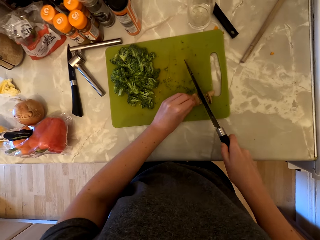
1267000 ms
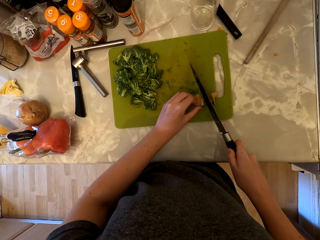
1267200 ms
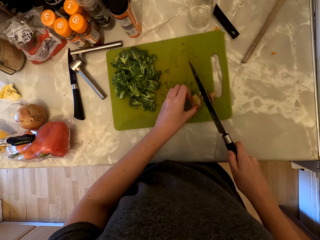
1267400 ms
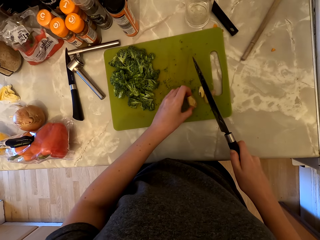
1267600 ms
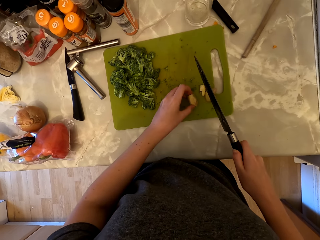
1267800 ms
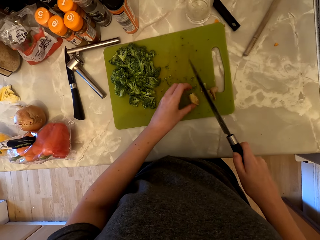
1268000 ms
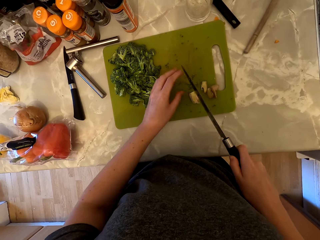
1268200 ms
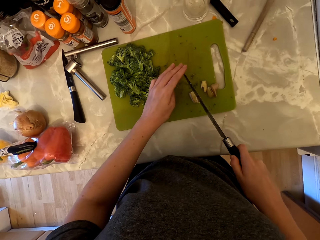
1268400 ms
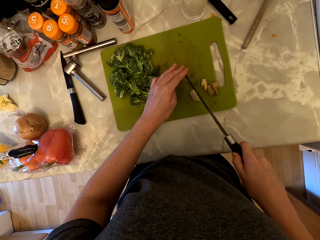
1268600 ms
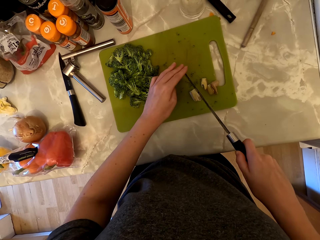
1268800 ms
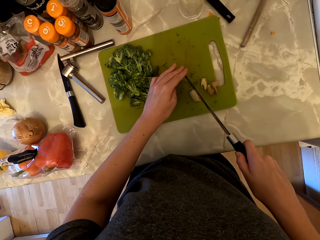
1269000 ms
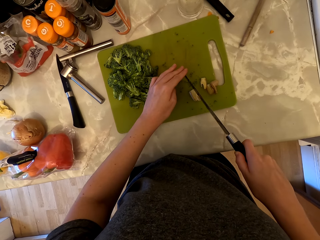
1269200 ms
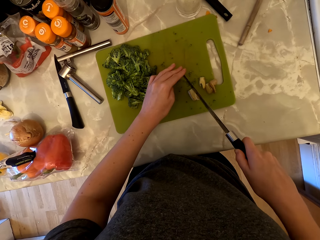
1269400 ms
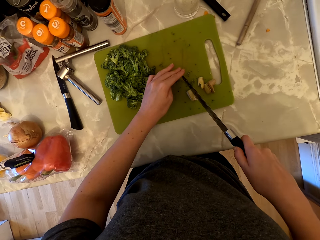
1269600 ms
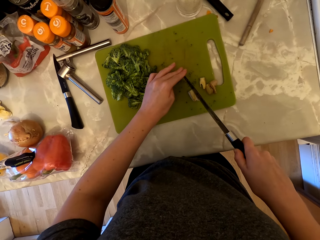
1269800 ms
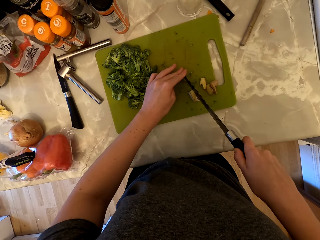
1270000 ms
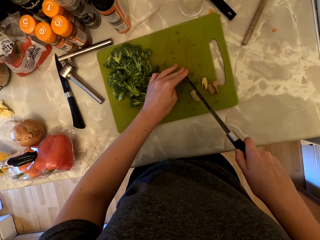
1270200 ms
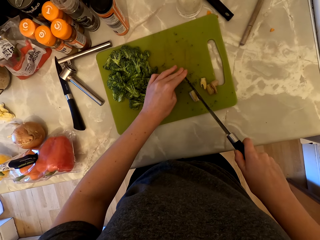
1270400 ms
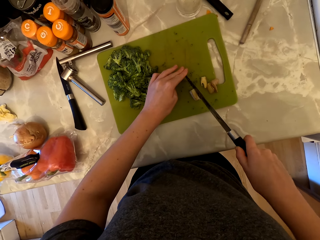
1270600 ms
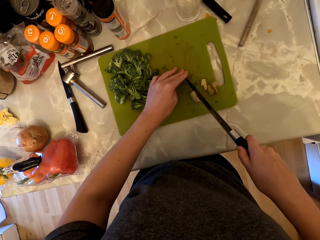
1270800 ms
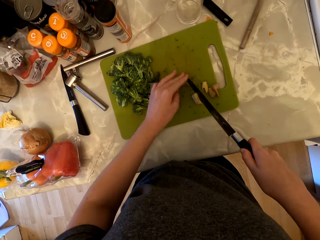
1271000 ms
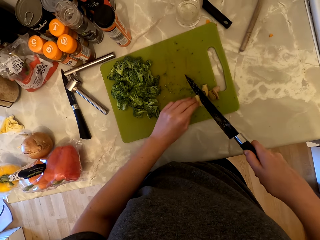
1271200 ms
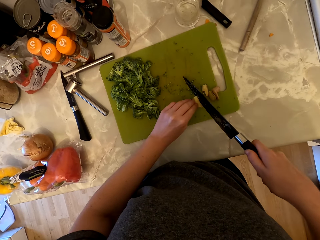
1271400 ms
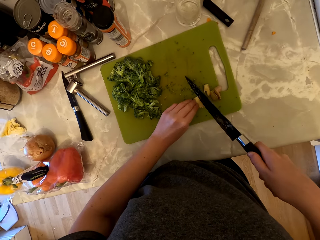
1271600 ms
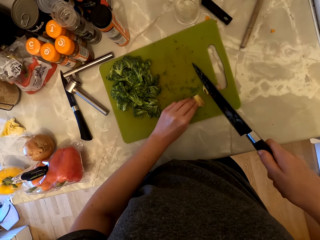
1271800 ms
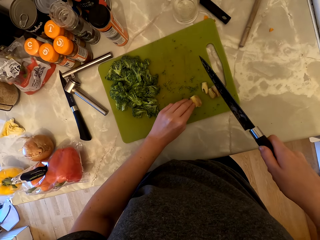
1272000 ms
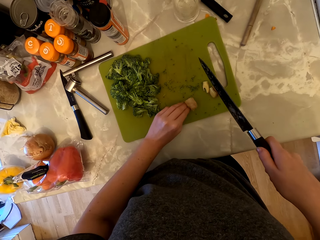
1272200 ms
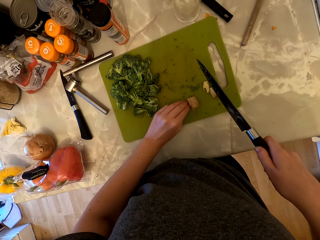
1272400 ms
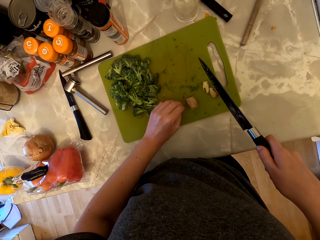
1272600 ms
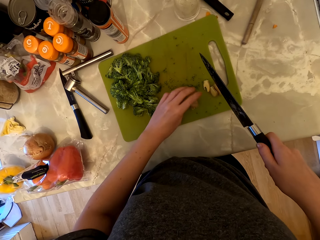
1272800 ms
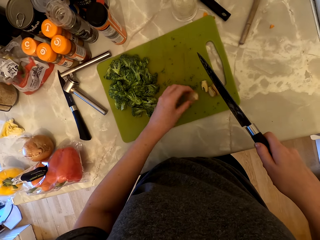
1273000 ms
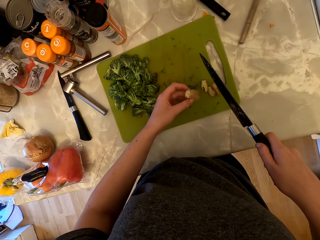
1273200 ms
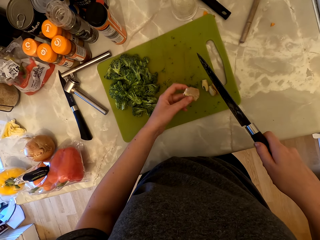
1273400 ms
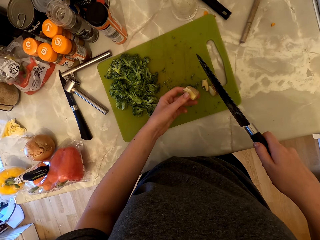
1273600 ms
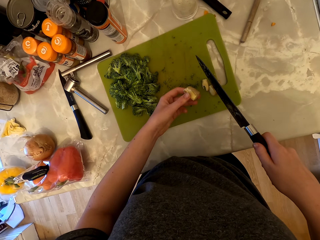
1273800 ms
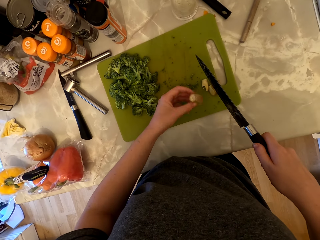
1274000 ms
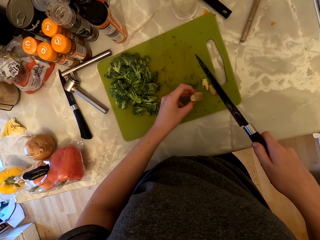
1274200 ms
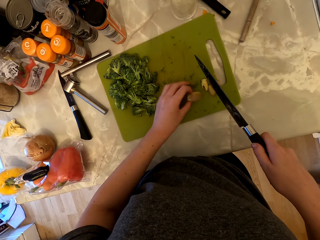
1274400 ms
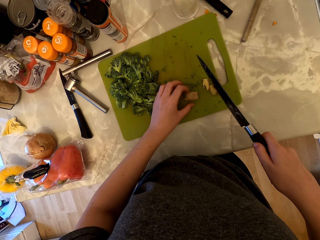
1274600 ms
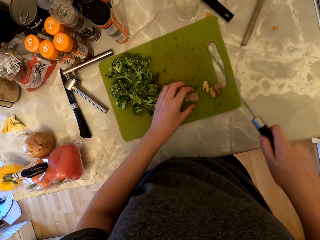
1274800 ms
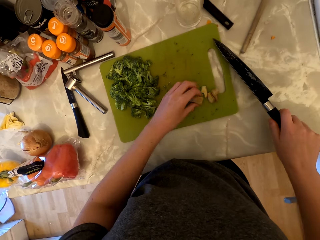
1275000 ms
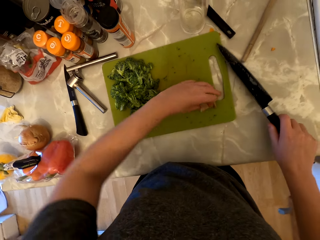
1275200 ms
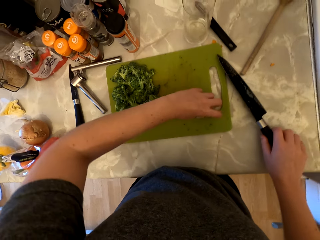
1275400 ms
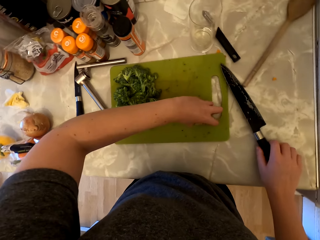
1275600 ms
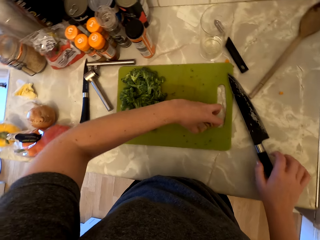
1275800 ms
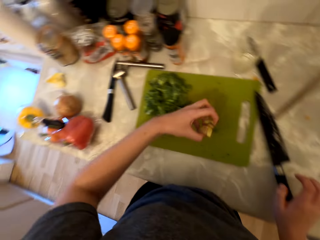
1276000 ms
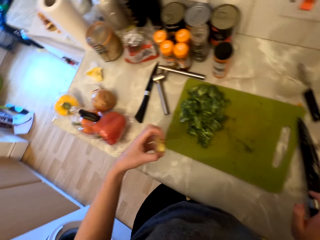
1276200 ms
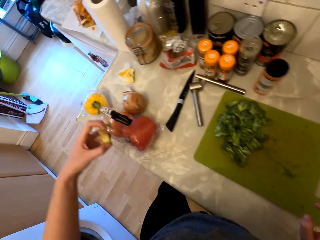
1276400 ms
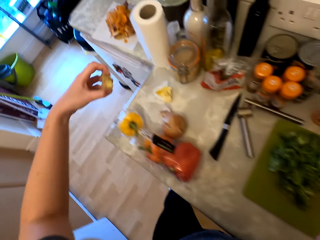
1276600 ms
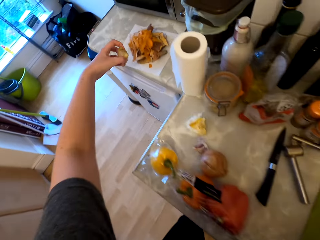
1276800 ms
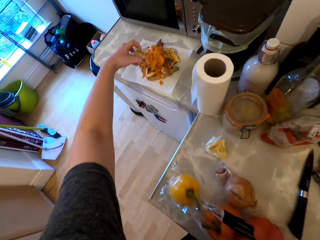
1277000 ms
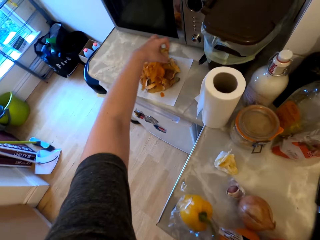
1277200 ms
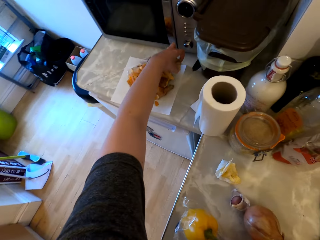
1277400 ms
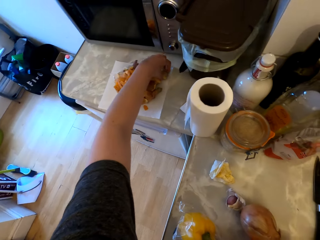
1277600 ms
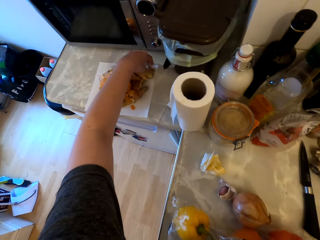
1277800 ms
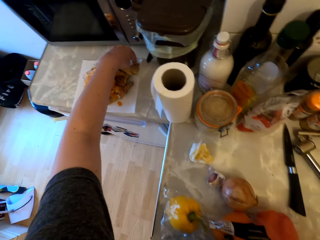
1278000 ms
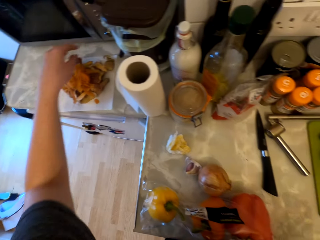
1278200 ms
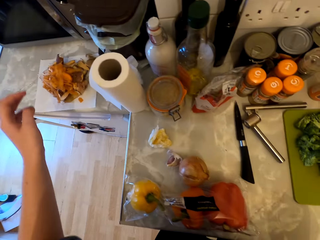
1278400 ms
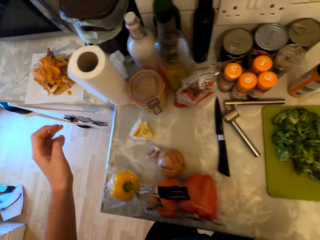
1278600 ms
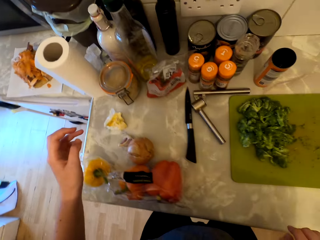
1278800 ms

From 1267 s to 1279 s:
The camera wearer holds the knife with both hands. They cut the ginger with the knife. They hold the ginger. They pick up the ginger and look at the ginger. They place the ginger on the chopping board. They place the knife on the countertop. They pick up the pieces of ginger from the chopping board. They place the ginger pieces on top of the dirt on the paper towel.

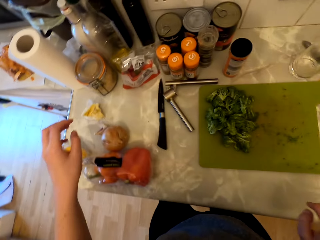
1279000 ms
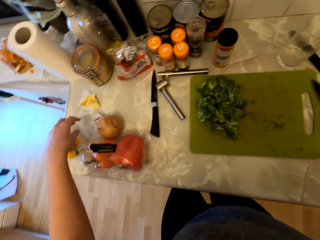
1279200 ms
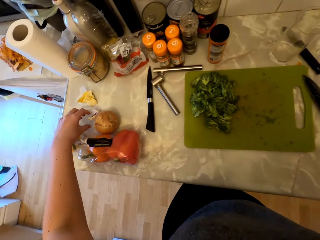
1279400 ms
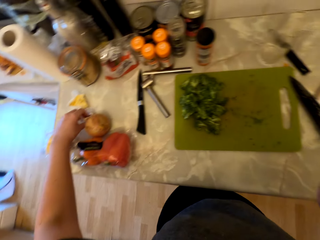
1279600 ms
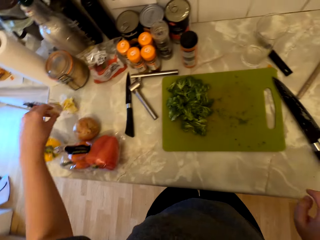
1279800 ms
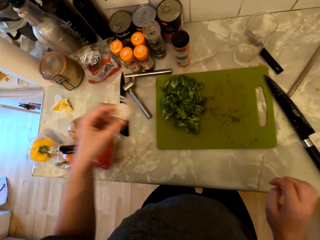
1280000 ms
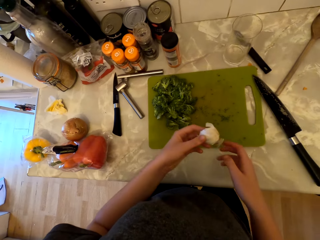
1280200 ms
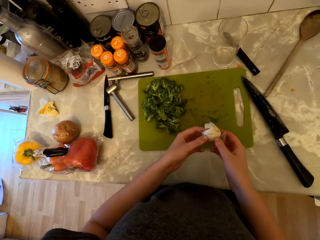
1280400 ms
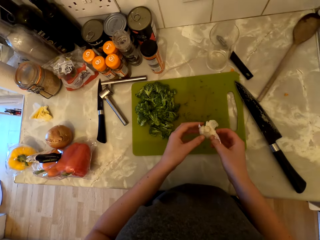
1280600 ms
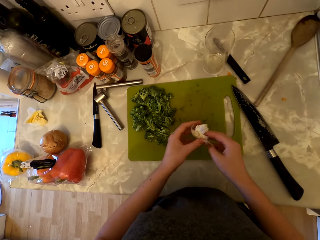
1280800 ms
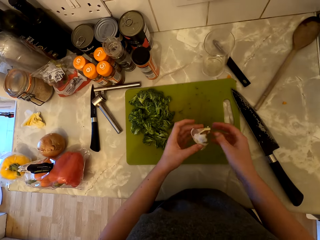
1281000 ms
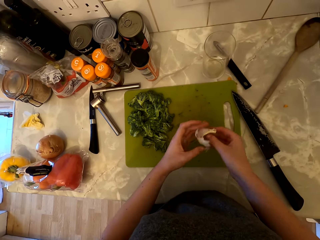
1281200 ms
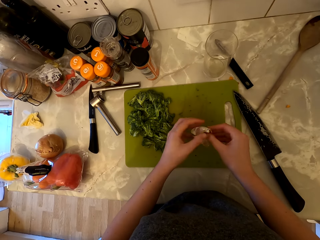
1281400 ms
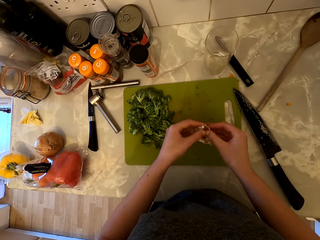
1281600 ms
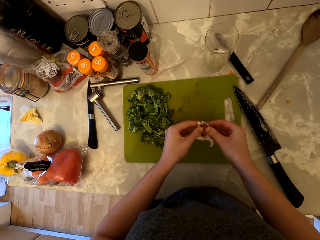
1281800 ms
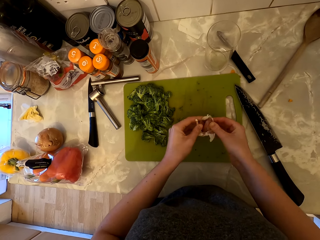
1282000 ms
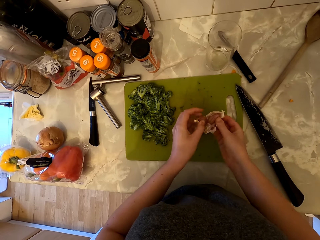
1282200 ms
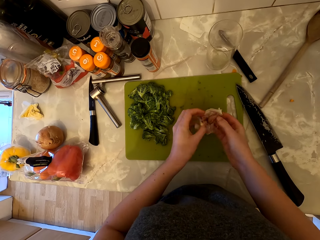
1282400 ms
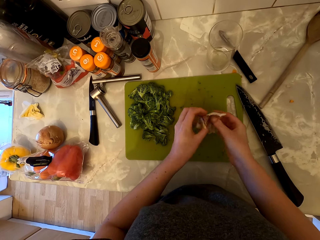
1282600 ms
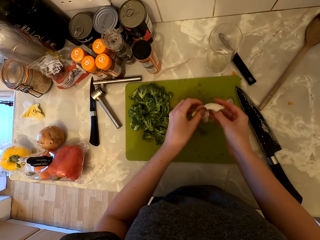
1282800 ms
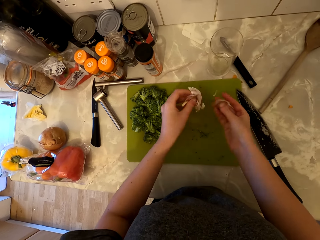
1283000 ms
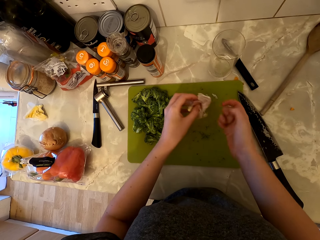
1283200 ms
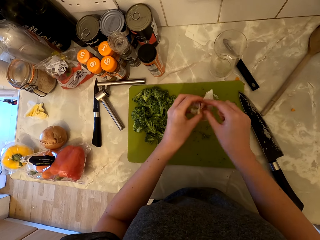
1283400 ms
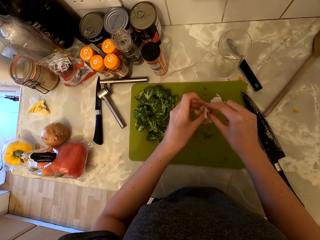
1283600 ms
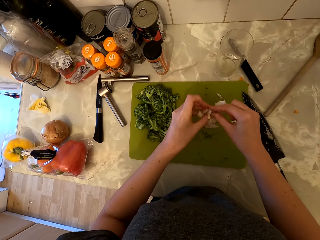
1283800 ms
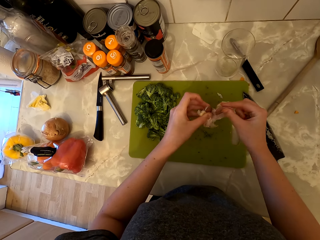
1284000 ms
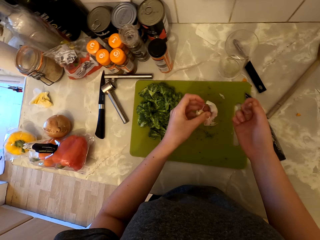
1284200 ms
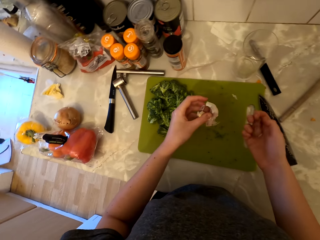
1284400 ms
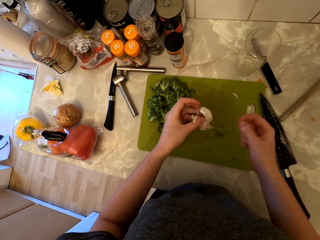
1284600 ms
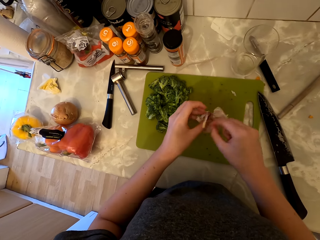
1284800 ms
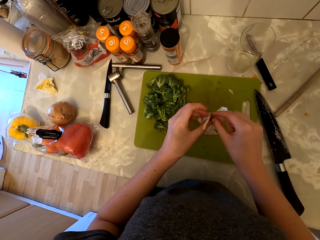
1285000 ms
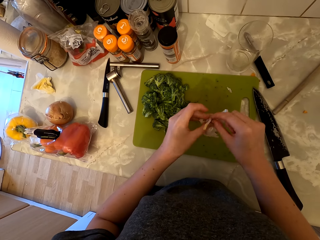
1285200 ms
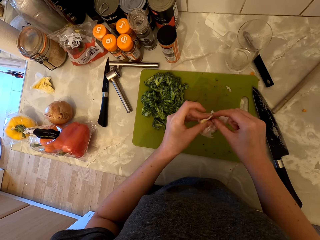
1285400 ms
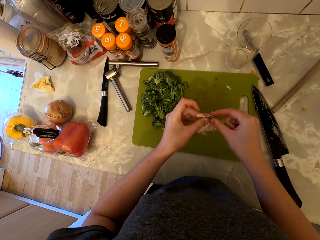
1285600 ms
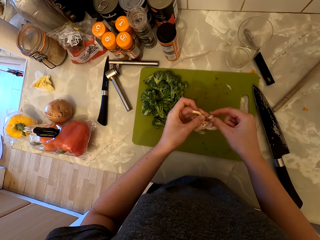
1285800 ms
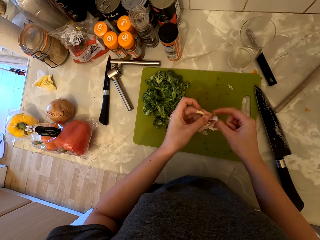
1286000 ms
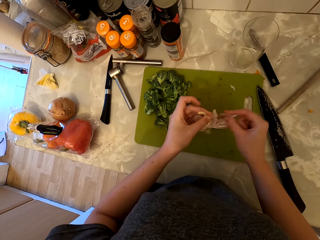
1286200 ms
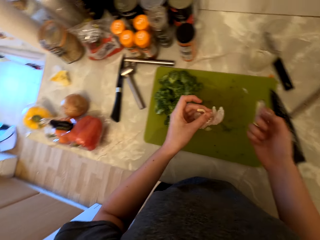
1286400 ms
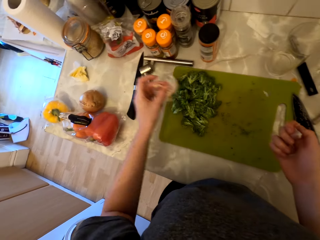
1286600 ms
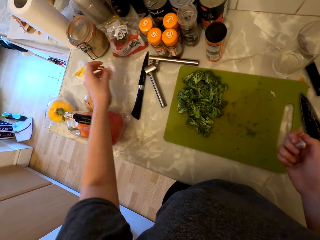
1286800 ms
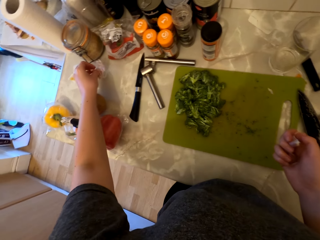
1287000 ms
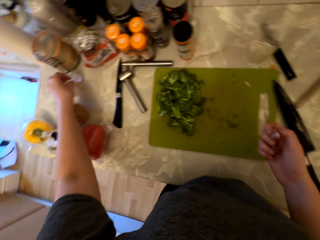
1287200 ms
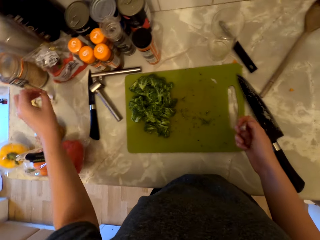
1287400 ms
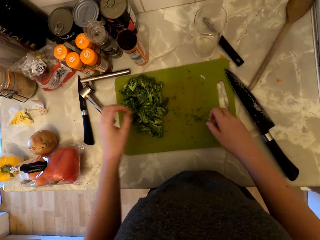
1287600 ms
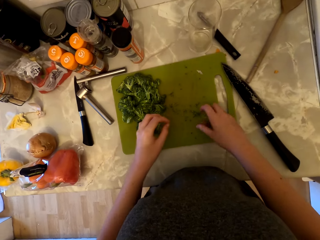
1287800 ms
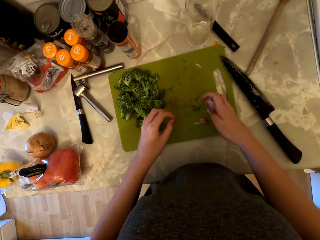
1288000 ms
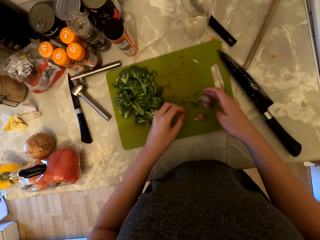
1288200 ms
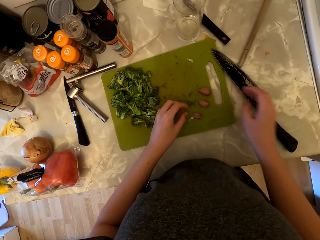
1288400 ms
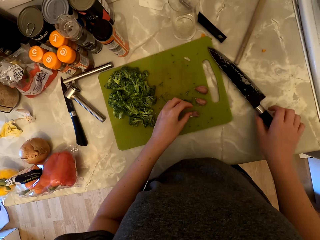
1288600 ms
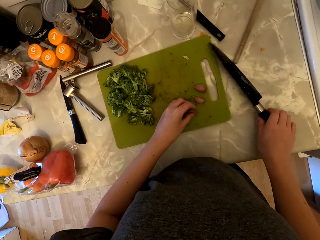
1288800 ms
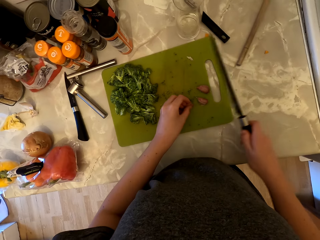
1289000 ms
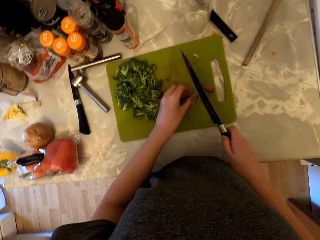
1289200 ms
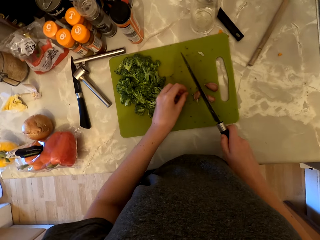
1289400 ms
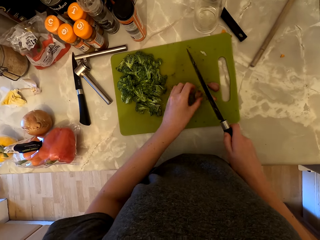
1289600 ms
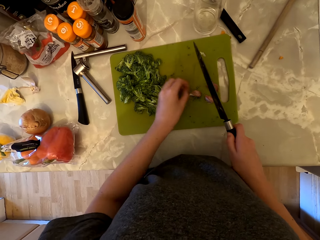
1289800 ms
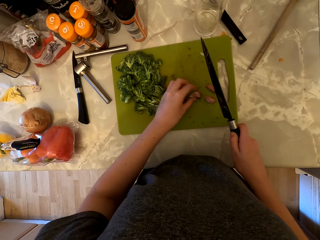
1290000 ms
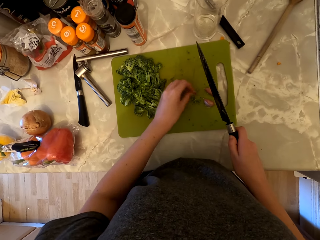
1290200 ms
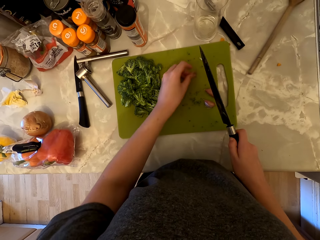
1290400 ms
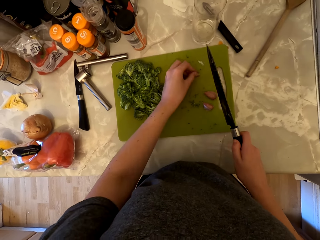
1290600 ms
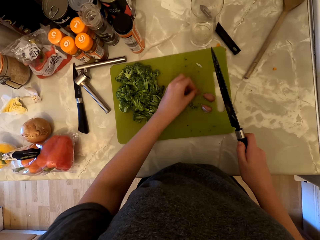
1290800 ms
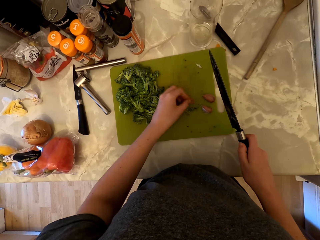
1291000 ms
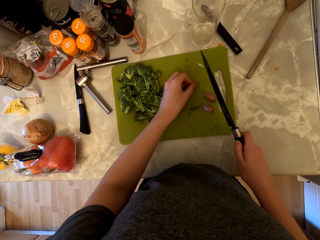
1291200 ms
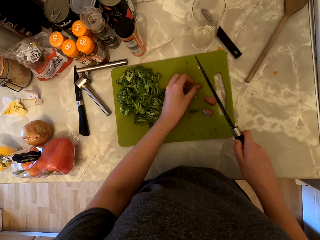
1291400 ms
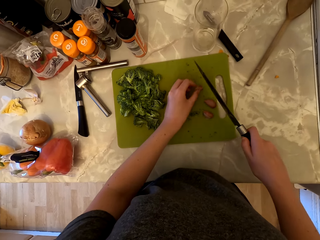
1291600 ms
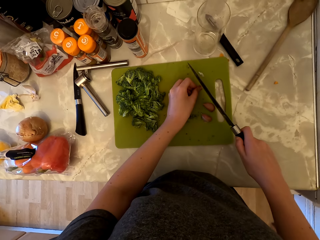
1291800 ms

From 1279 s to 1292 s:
The camera wearer picks up the garlic from the cabinet. They remove the garlic from its skin. They place the garlic skin on the countertop. They place the garlics on the chopping board. They pick up the knife from the cabinet.
